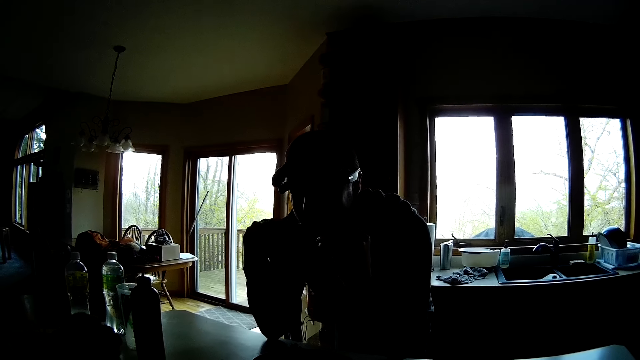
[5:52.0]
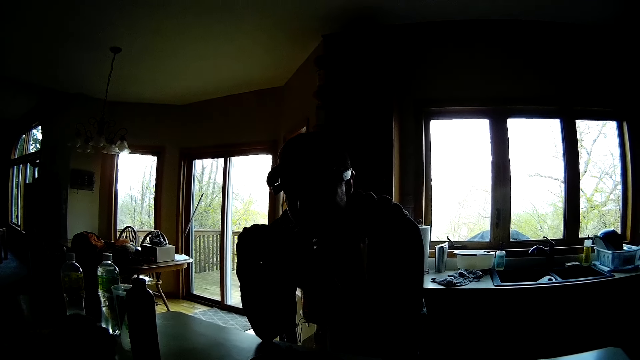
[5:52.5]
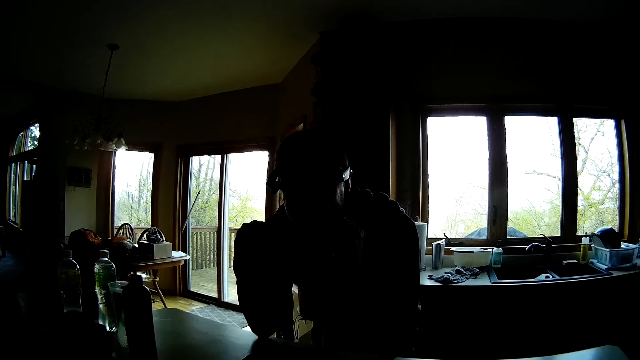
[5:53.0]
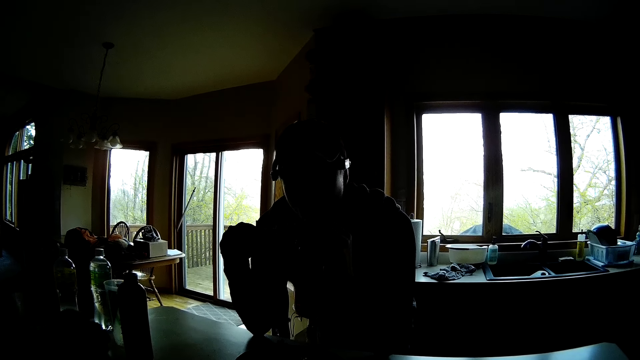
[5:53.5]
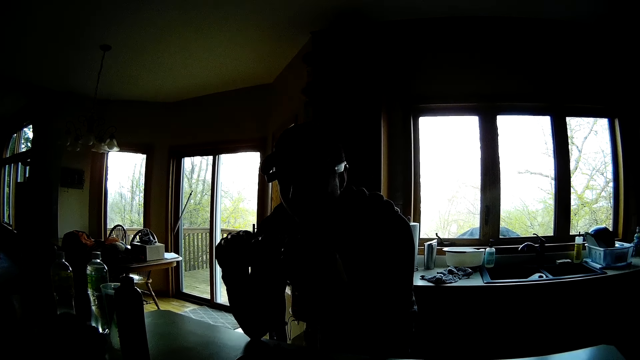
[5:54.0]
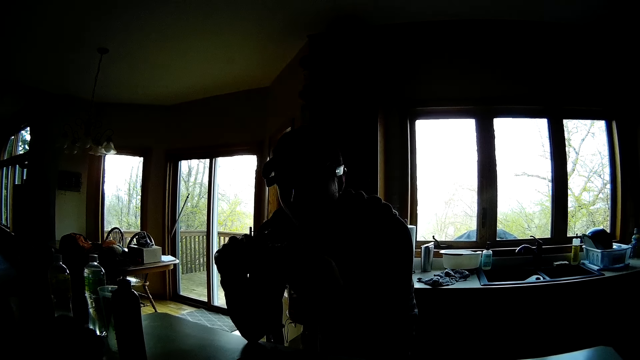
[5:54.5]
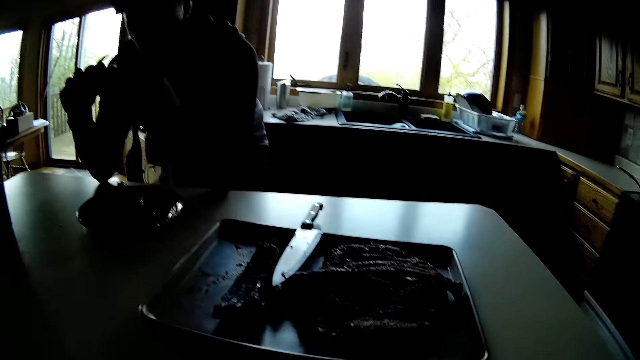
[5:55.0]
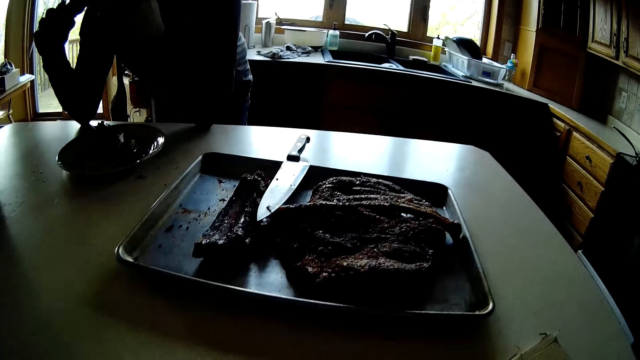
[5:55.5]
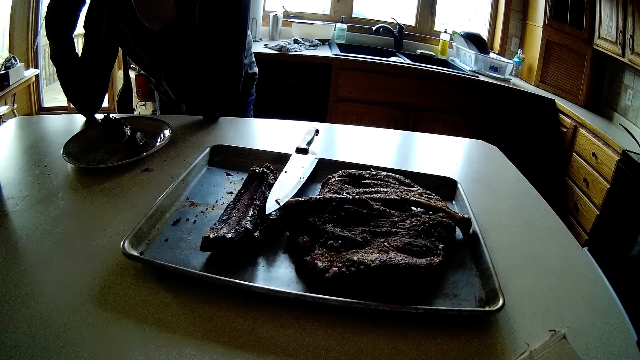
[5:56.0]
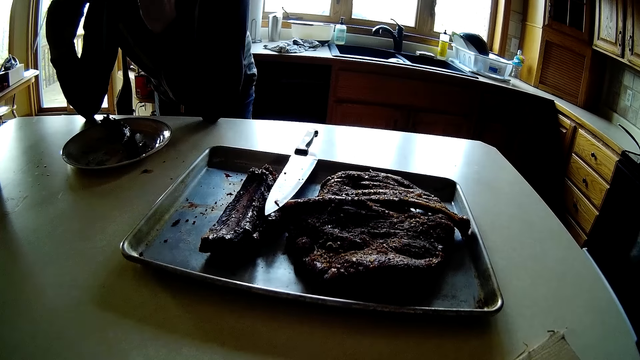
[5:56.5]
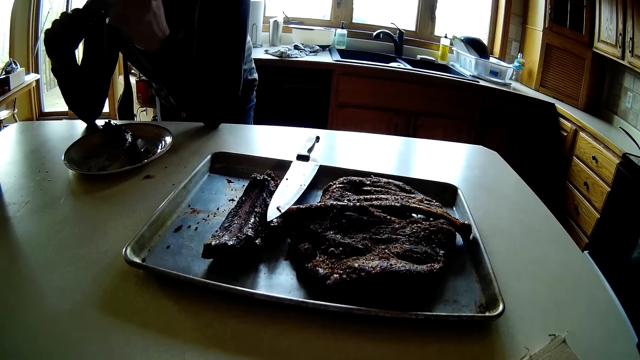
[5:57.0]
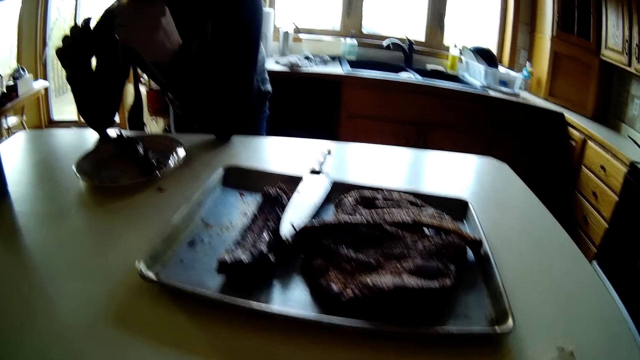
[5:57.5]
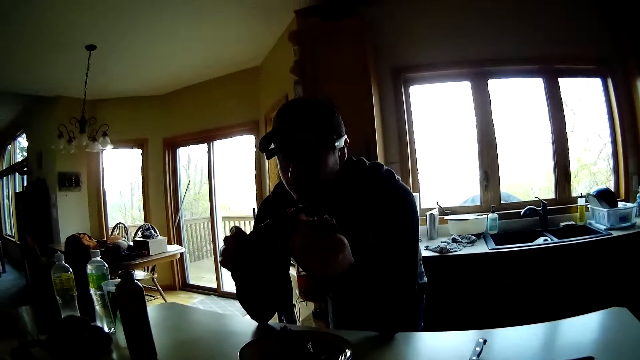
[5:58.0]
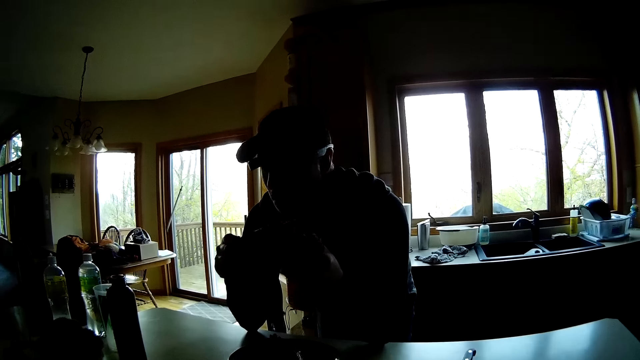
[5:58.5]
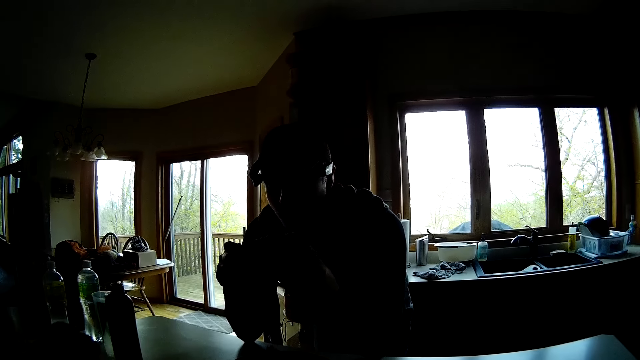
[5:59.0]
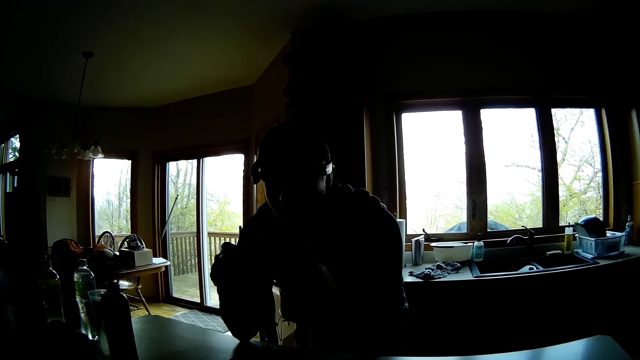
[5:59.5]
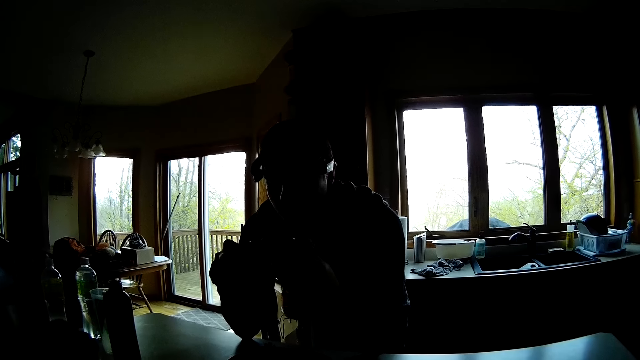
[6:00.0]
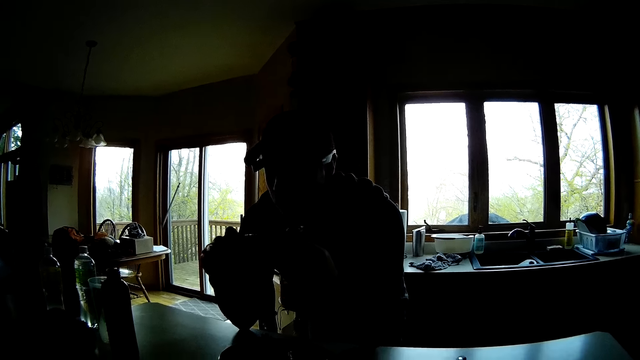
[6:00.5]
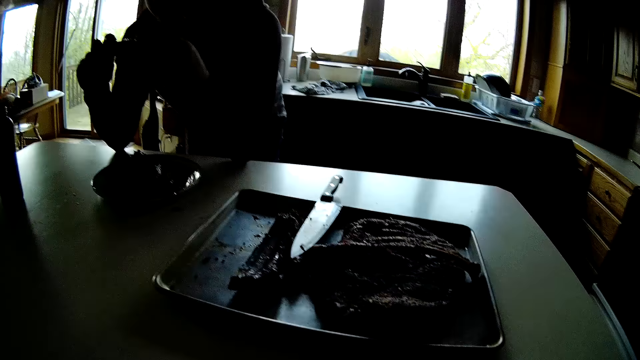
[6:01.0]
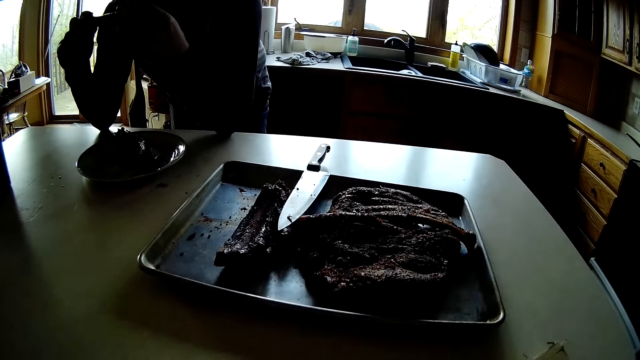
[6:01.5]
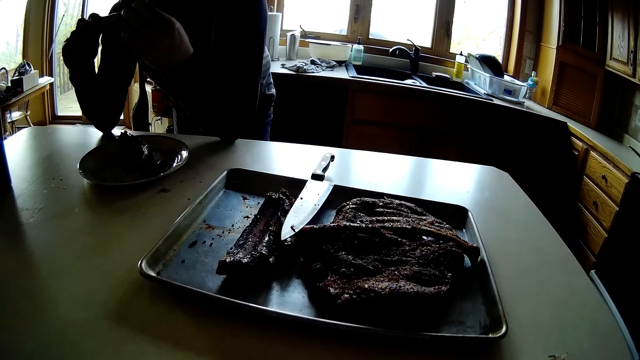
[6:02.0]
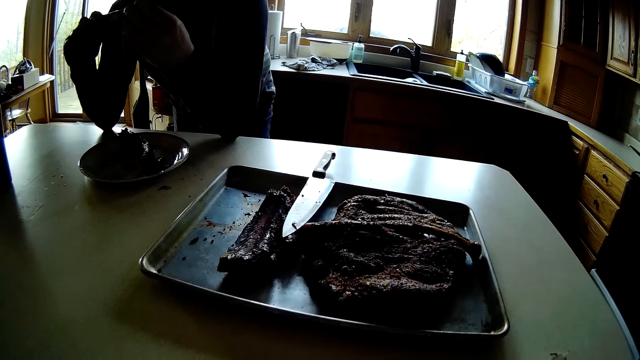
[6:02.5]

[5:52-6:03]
A man eats meat. The man holds the meat in his hands. The man eats the meat. The man looks at the meat.

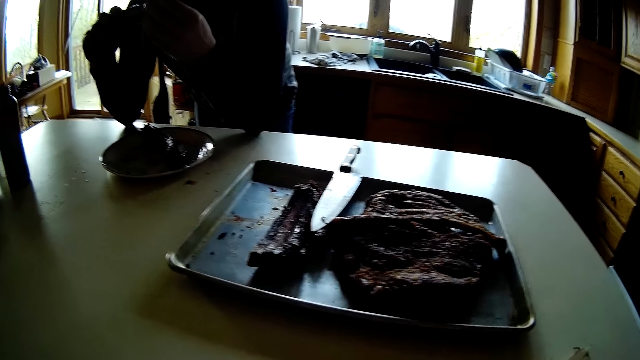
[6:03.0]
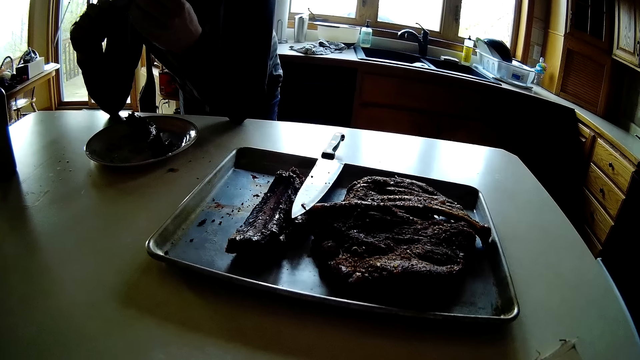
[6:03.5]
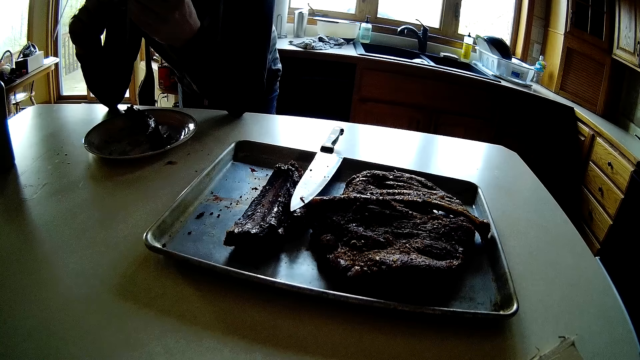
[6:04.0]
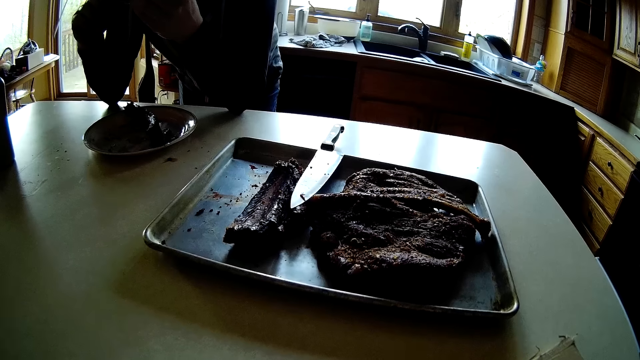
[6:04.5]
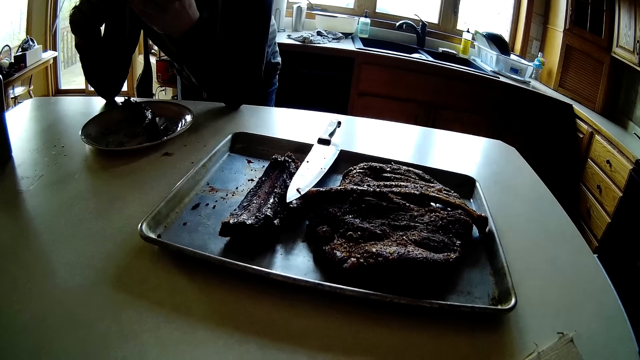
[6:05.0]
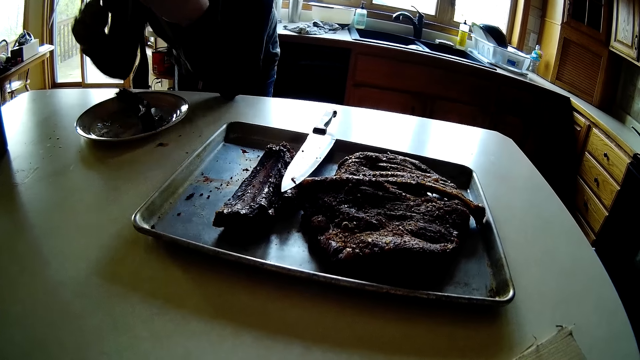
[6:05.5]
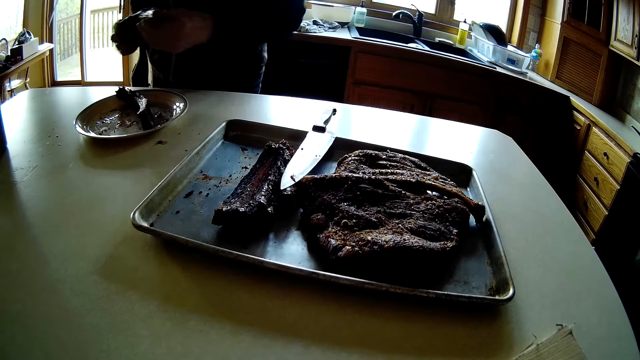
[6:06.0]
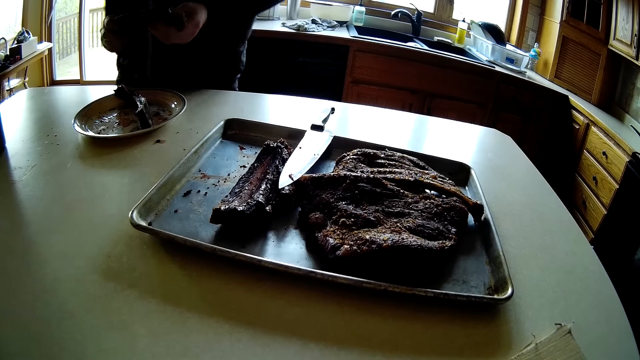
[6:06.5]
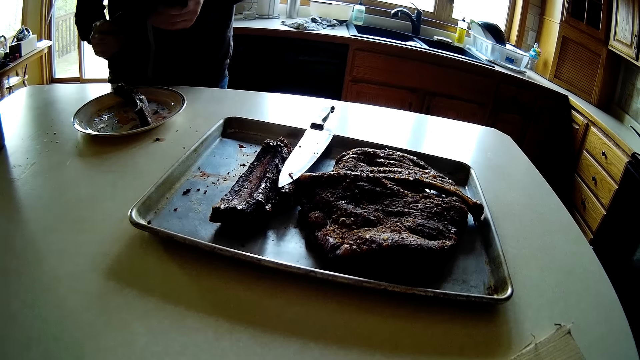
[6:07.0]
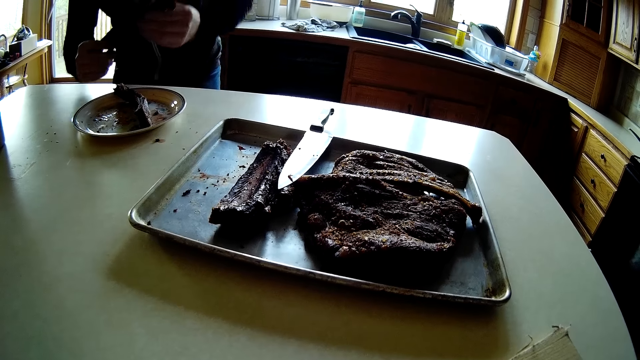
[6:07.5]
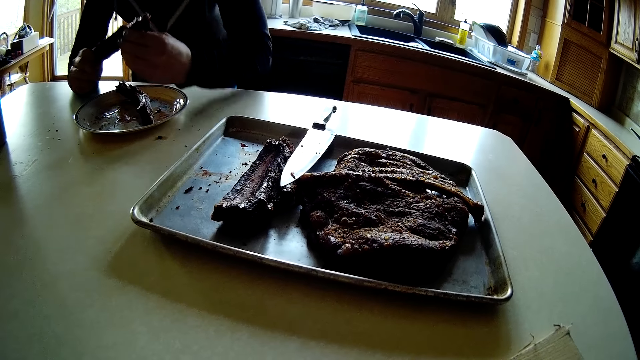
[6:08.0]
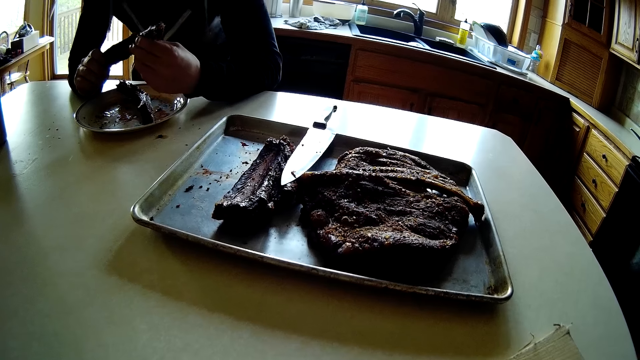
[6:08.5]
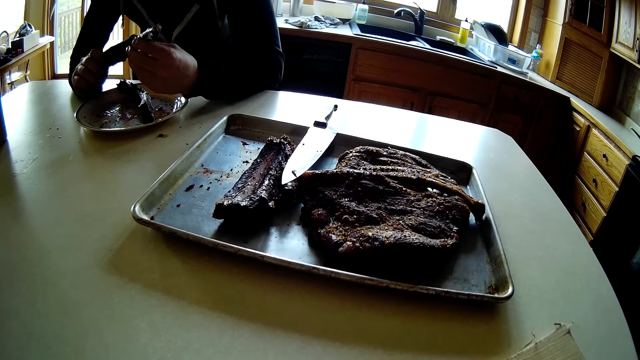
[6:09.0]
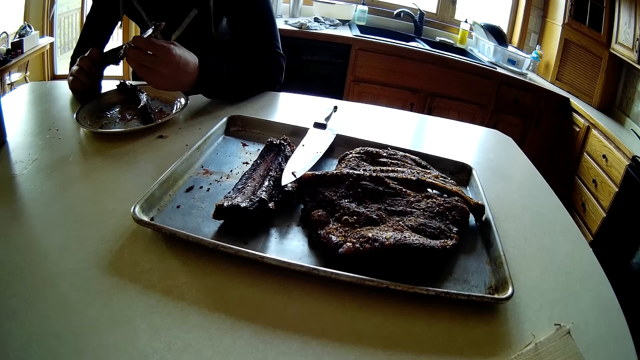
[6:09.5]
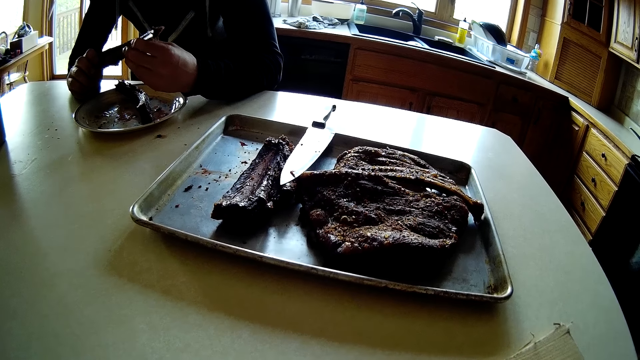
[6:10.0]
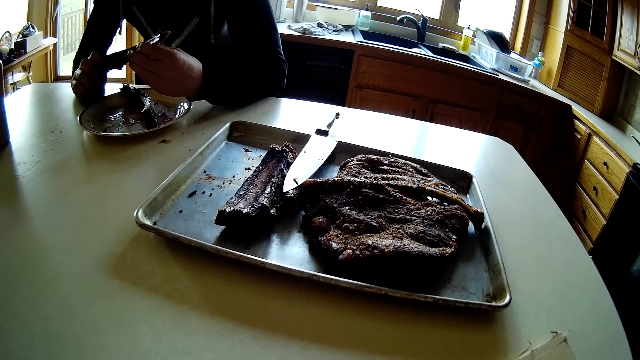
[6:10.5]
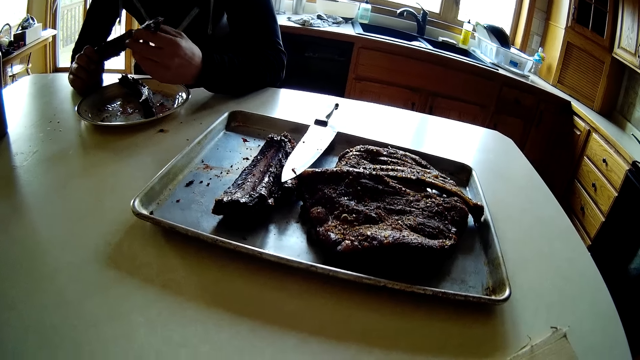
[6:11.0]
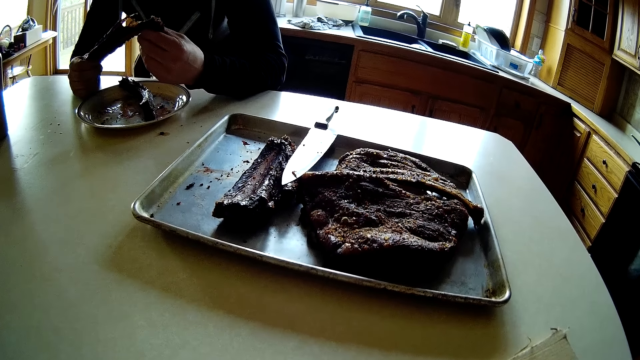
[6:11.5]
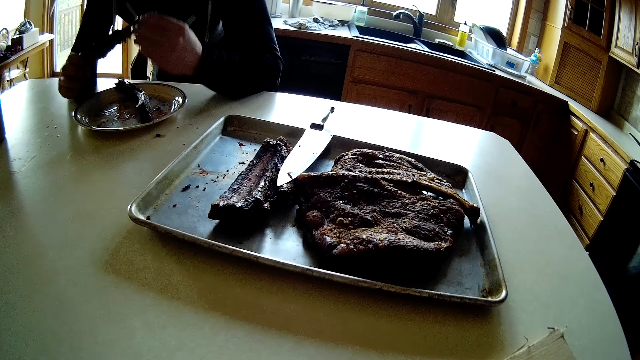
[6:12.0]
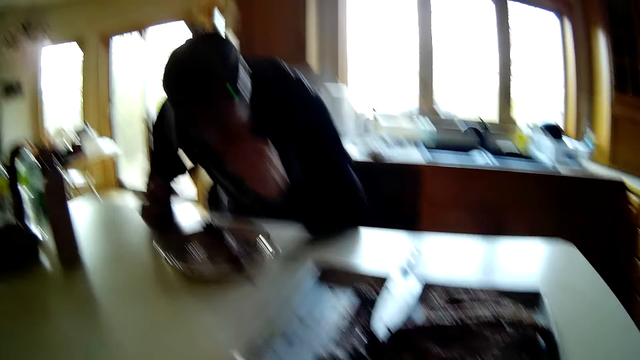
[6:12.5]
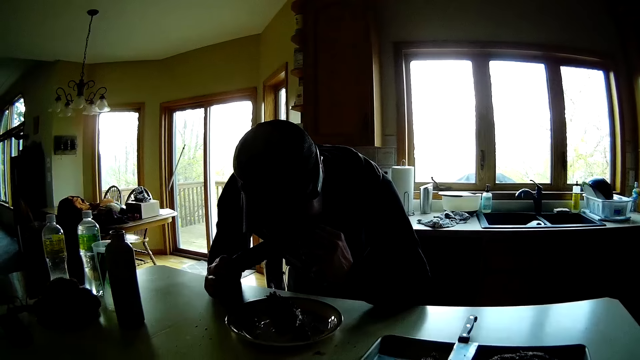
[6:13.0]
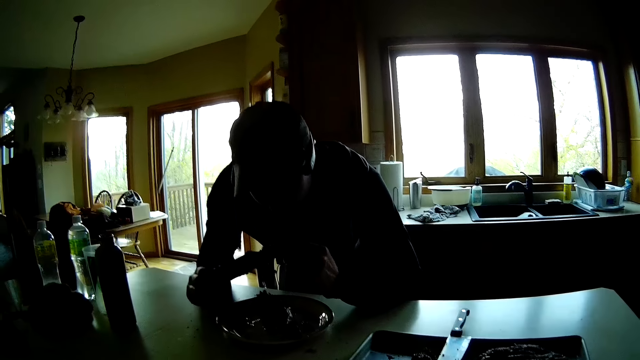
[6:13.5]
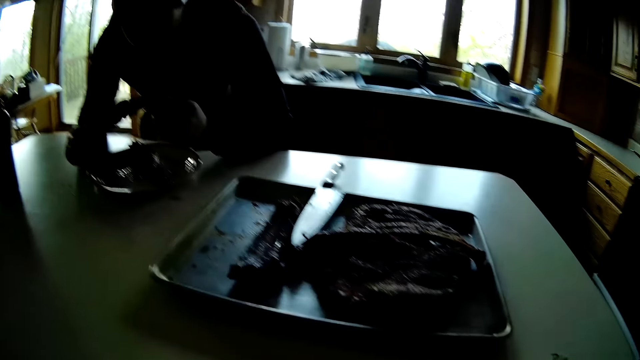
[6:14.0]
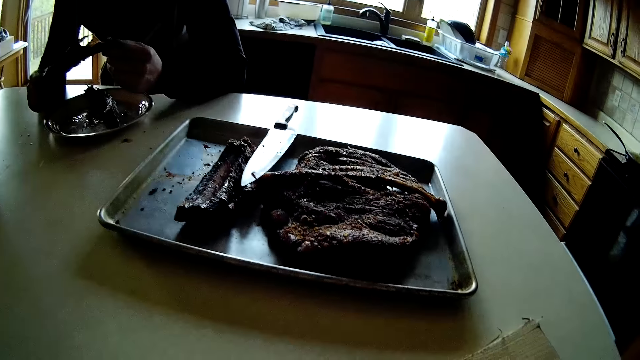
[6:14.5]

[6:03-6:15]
A man removes both hands from the kitchen counter. The man places both elbows onto the kitchen counter. The man turns the meat. The man eats the steak in both hands.
